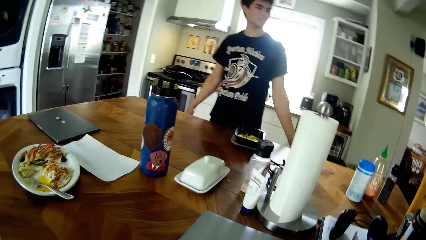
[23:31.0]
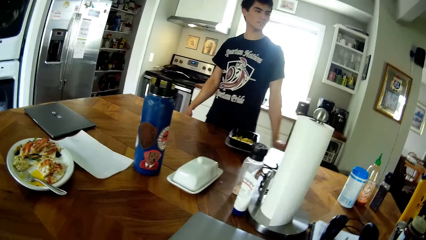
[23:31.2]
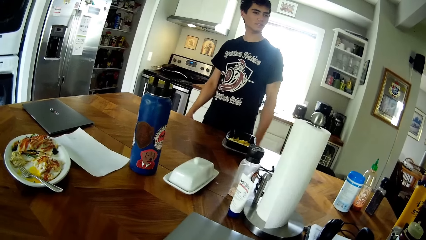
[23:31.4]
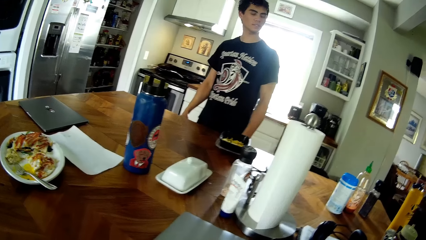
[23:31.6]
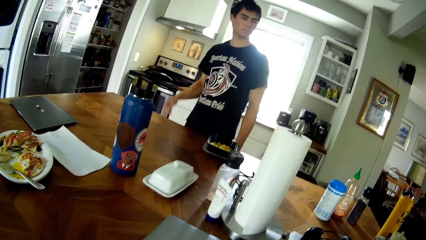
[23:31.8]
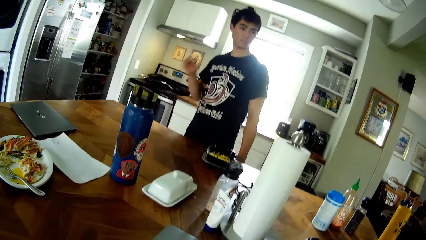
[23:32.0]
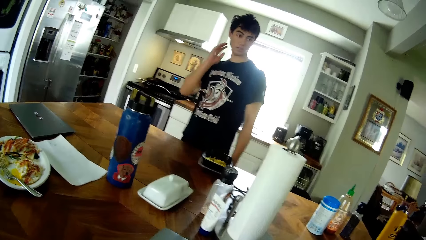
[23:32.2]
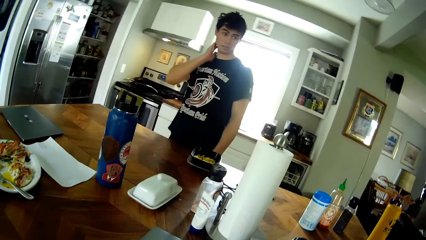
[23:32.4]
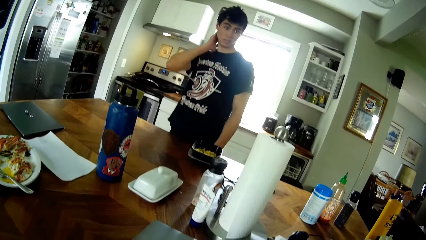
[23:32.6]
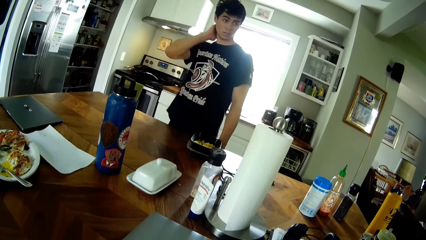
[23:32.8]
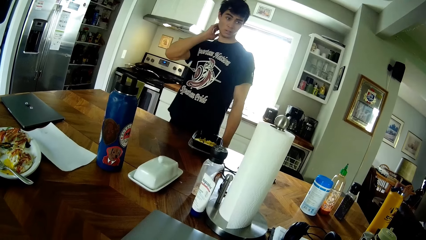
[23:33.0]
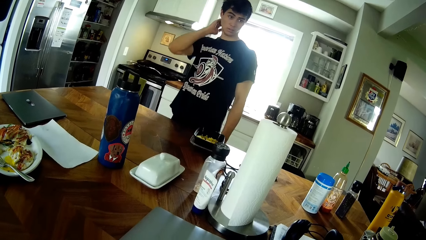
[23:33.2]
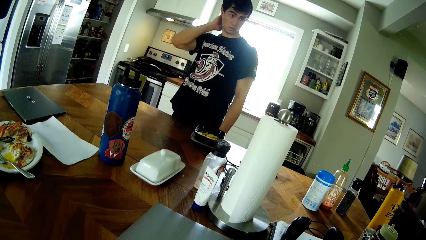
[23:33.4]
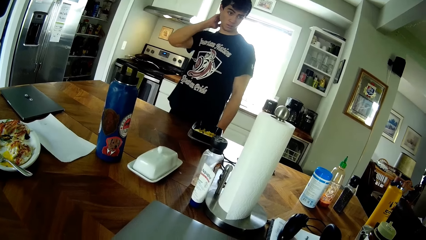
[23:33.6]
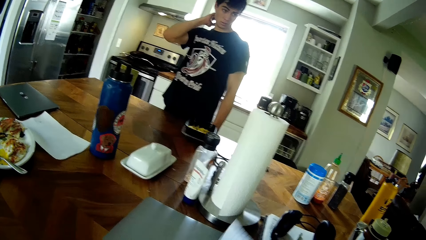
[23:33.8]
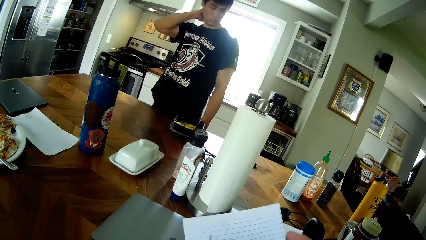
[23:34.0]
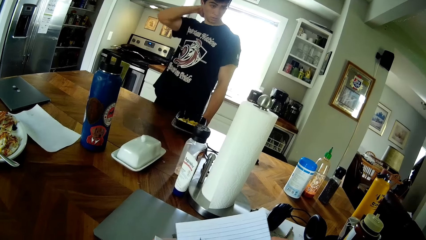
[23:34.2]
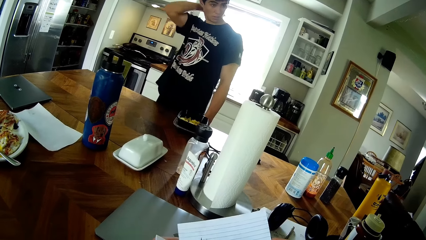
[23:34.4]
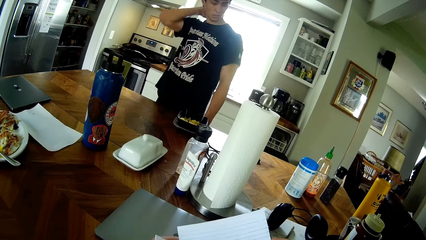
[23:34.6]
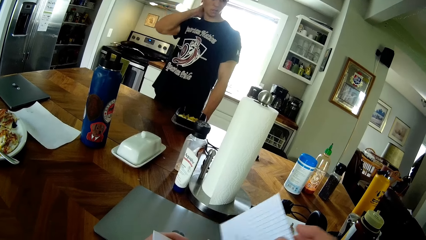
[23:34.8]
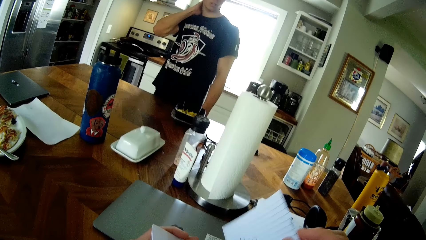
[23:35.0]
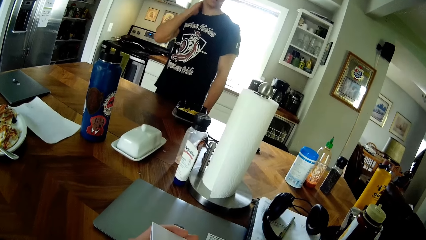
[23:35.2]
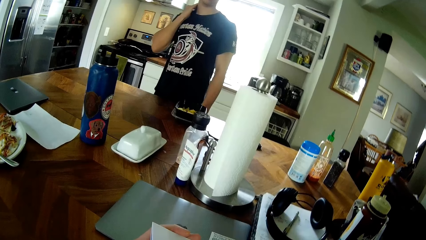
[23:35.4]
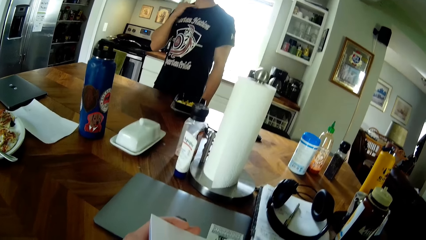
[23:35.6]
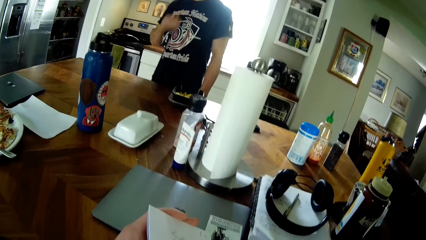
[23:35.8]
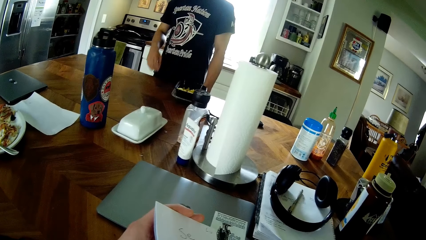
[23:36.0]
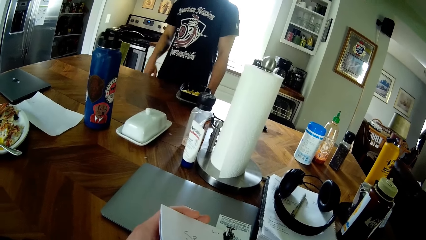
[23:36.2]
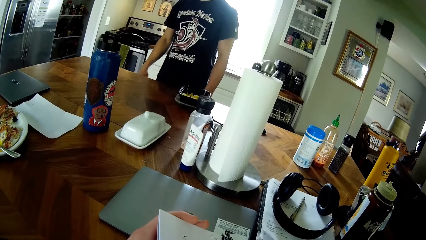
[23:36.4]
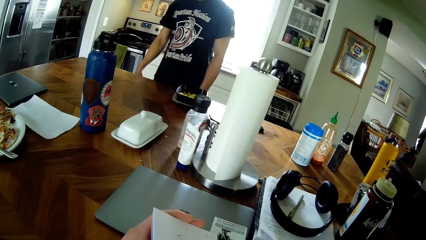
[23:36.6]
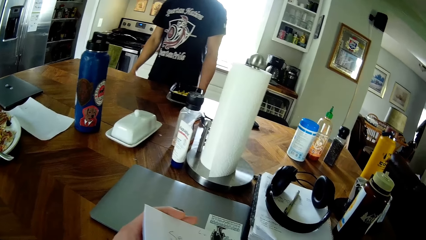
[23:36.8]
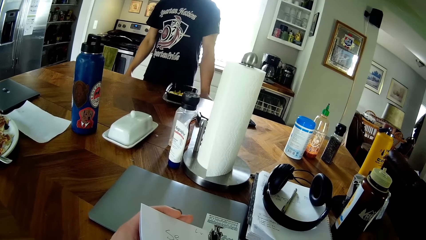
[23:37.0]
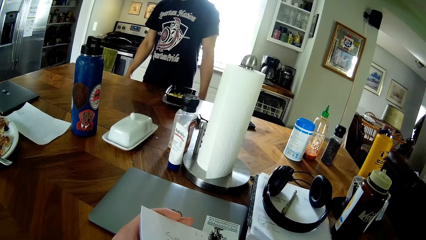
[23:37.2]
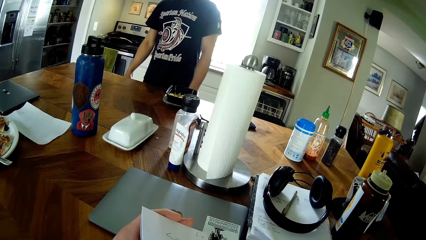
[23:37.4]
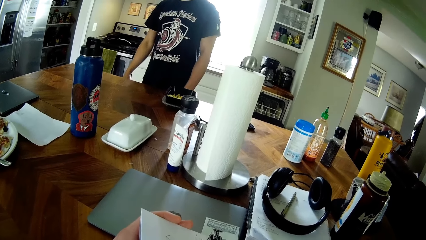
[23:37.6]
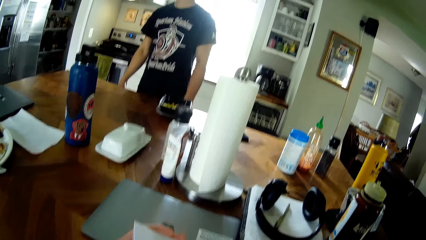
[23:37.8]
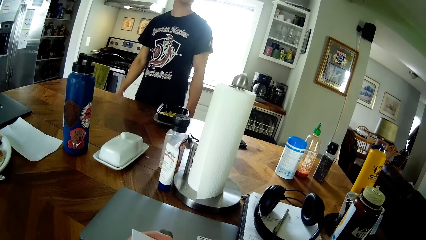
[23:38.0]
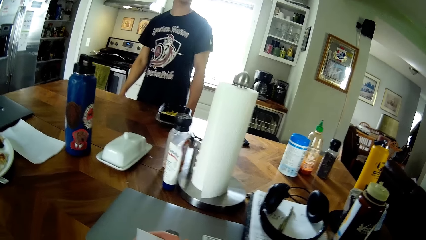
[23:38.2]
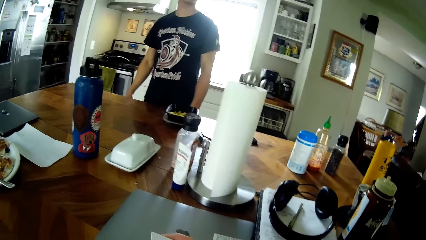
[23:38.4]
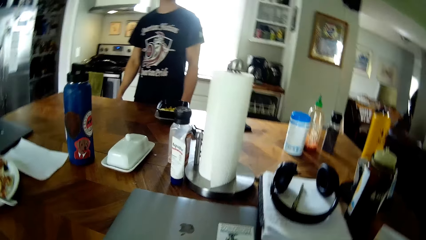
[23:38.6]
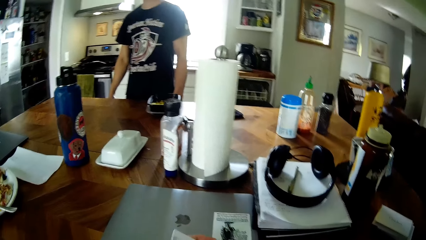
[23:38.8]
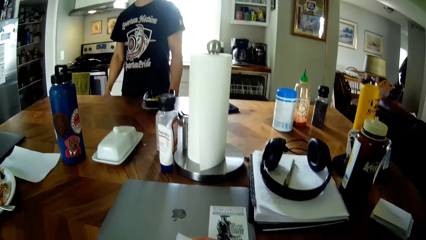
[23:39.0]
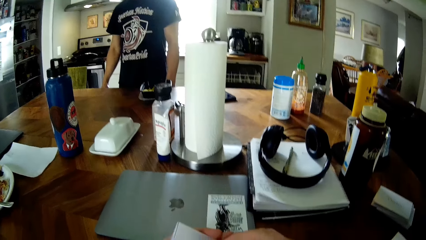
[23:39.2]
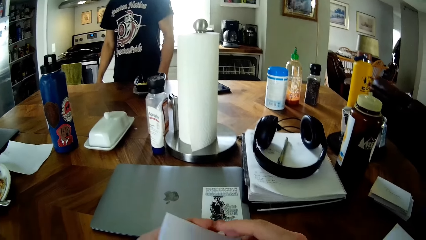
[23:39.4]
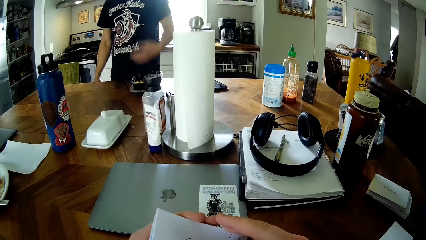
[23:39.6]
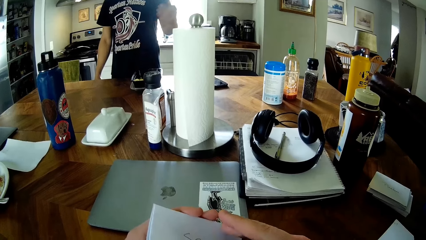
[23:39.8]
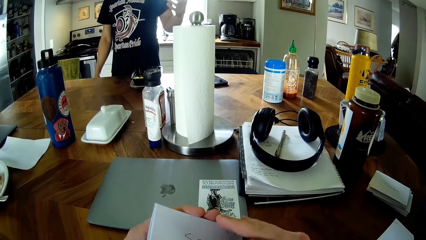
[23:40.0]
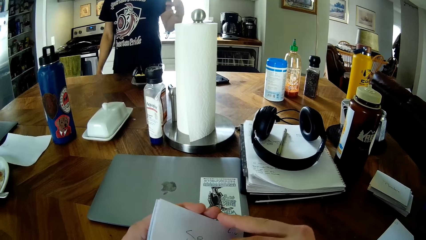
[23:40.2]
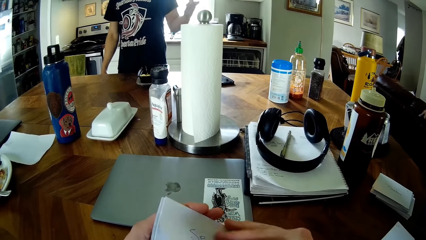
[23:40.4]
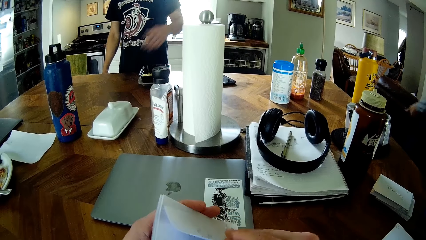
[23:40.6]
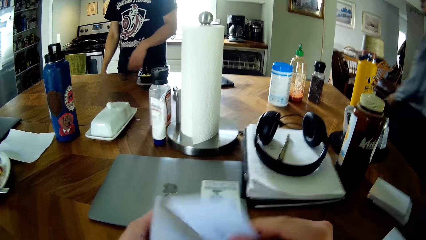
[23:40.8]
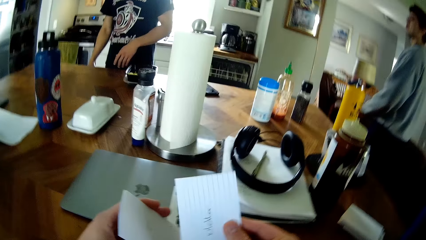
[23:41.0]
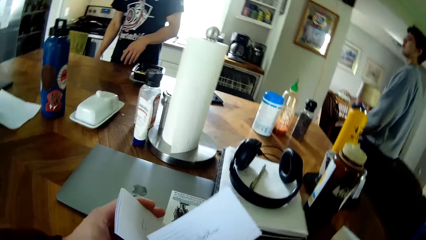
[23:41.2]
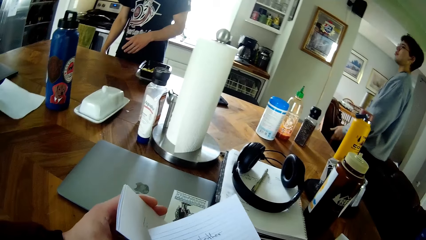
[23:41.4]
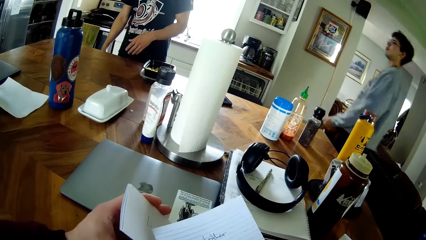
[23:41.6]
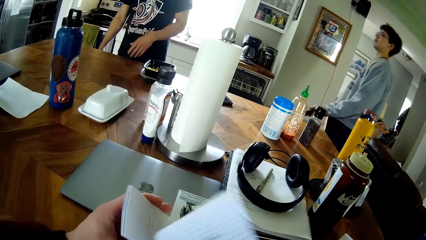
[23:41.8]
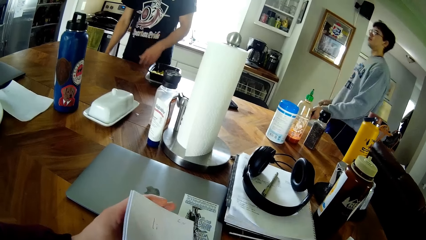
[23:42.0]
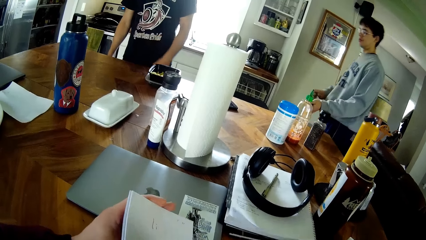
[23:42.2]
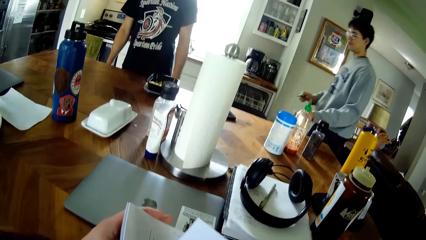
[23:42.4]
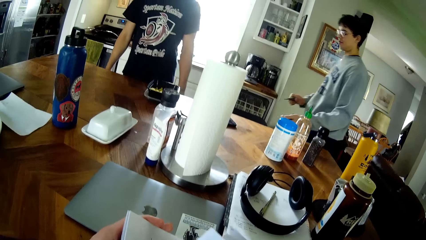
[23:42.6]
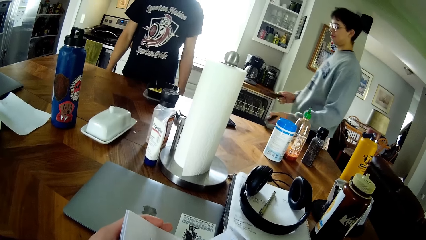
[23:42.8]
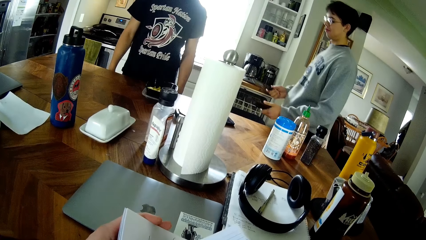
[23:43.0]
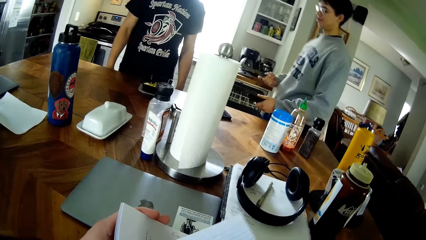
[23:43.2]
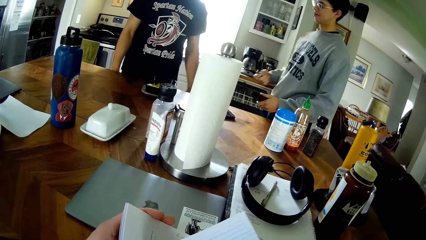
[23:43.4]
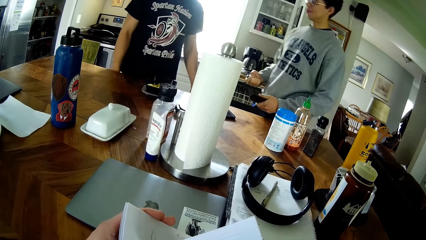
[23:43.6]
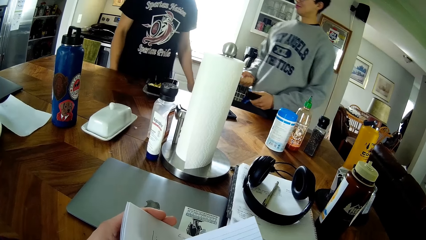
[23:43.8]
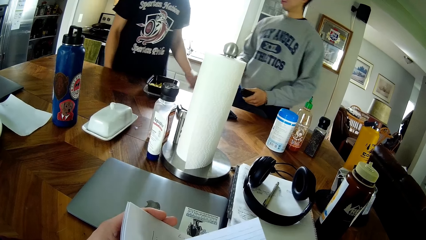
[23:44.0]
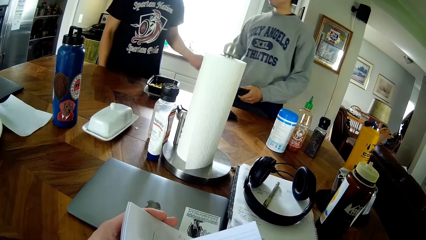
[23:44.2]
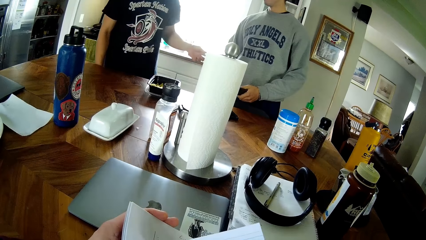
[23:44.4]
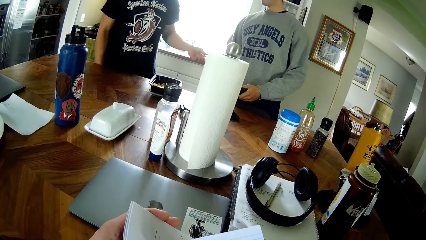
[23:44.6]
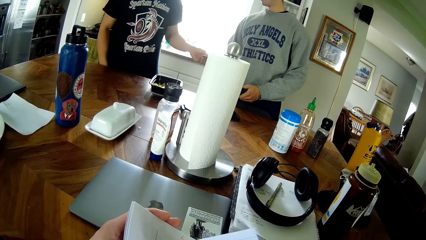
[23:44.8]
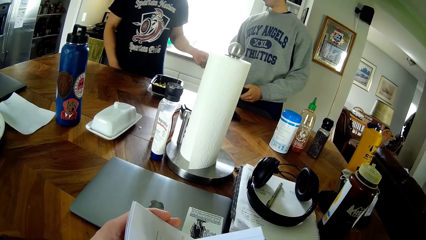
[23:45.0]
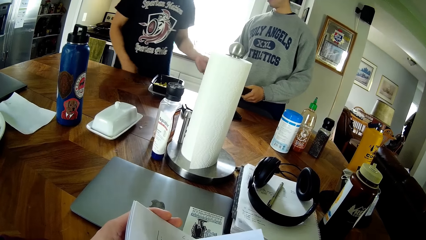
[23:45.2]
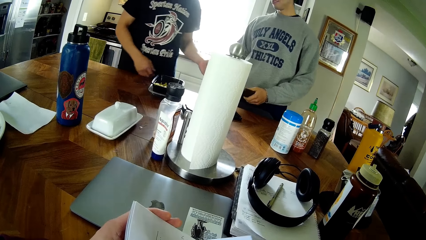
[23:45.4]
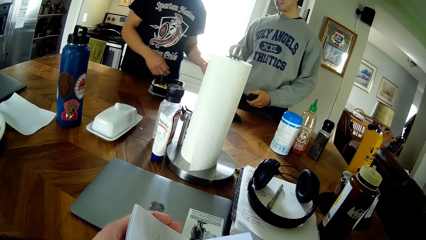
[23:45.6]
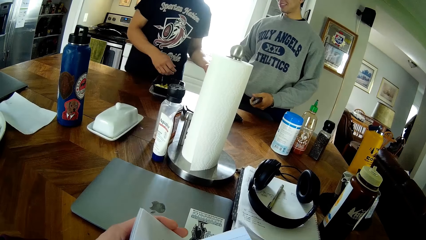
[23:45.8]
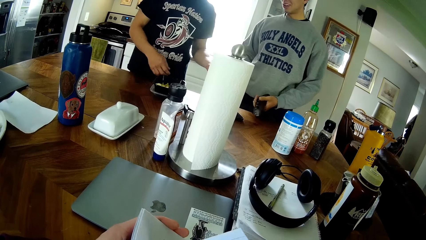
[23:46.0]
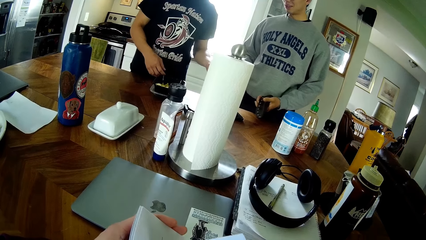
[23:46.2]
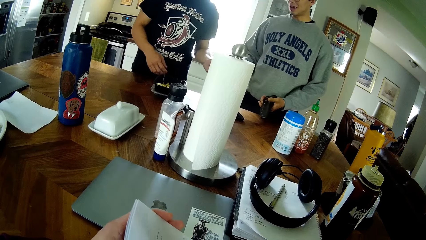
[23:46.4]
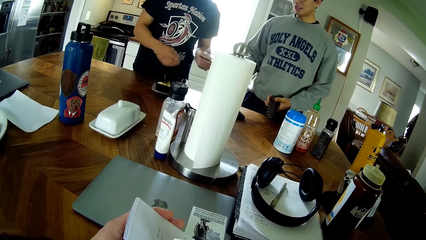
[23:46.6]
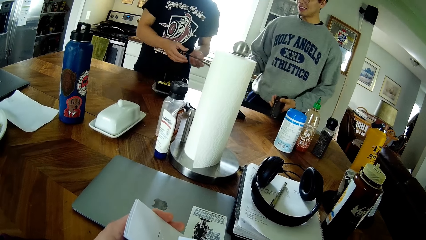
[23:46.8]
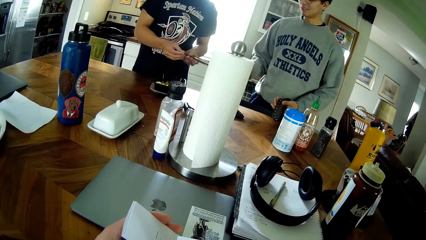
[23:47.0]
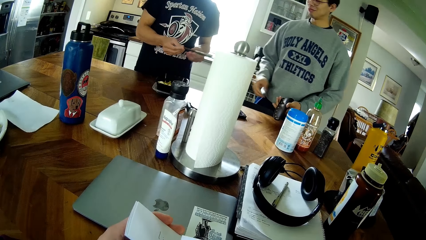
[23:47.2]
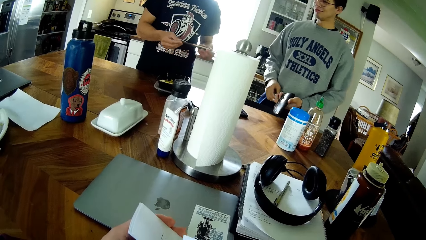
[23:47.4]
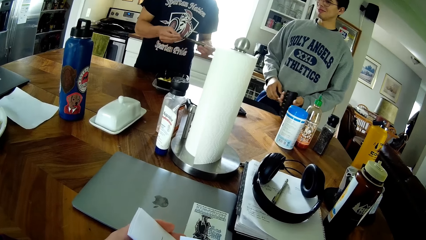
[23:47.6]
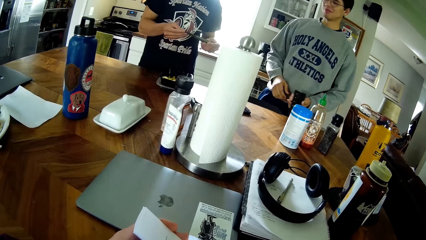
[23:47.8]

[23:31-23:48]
A man scrubs his neck with his hand. The camera wearer removes a paper from the papers in his left hand with his right hand. He drops the paper in his right hand on the table. He reads a card in his left hand. He removes a paper from the papers in his left hand with his right hand. Another man walks past the camera wearer. He walks along the table towards the first man and hands a knife in his right hand to the first man. The first man takes the knife from the other man. The camera wearer reads cards in his hands.
